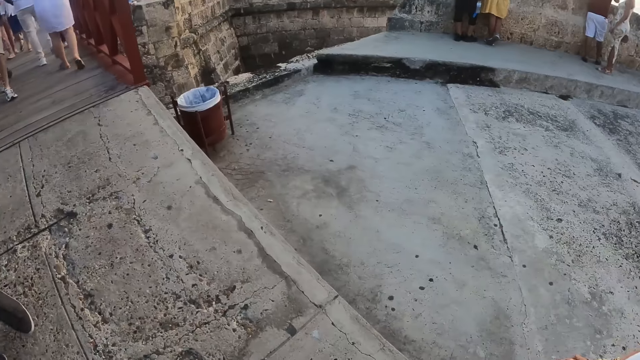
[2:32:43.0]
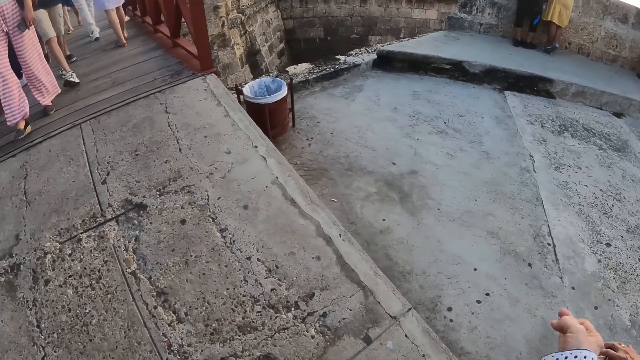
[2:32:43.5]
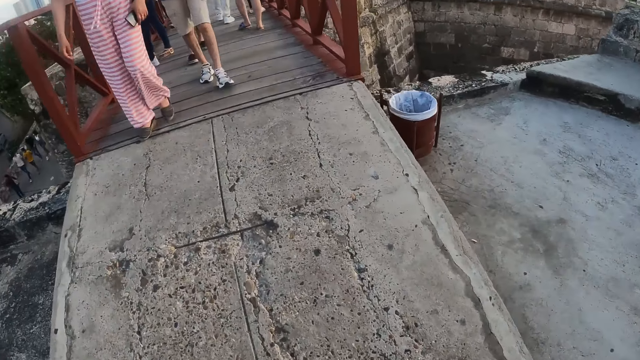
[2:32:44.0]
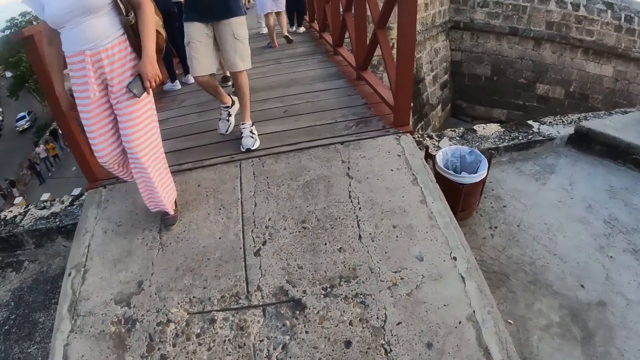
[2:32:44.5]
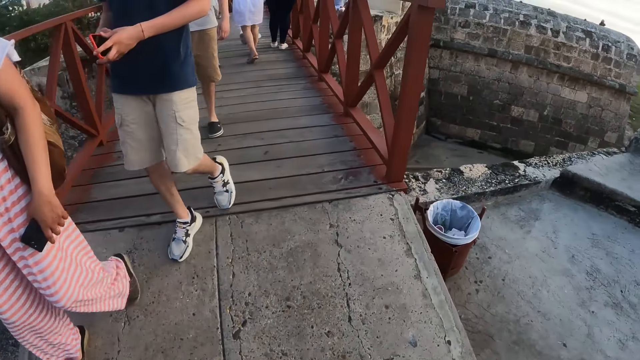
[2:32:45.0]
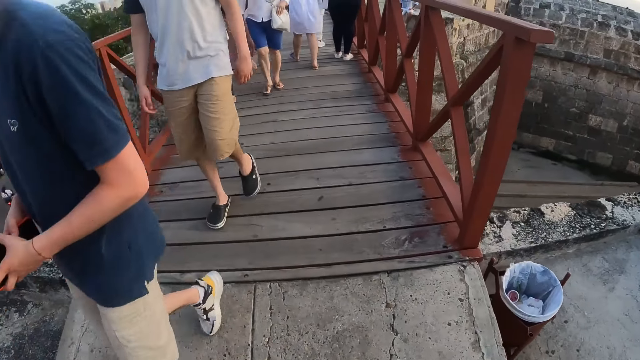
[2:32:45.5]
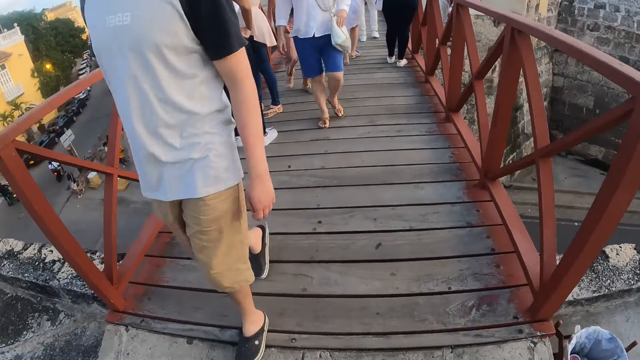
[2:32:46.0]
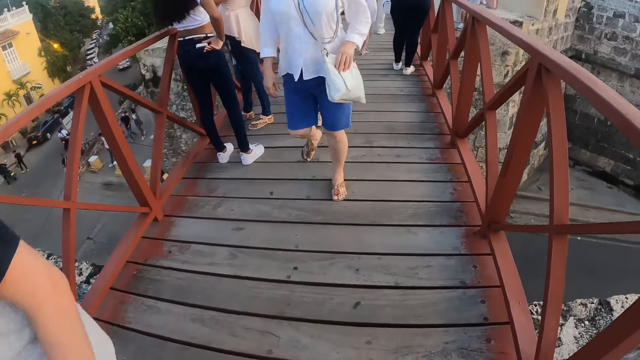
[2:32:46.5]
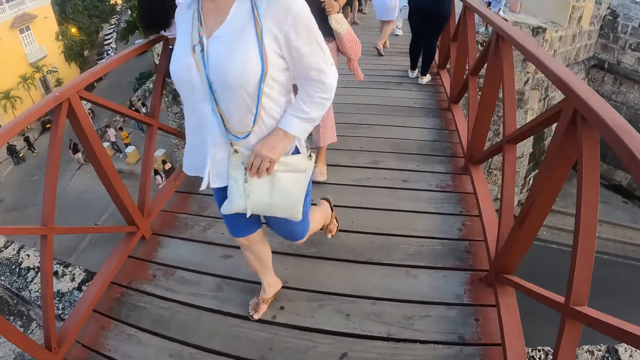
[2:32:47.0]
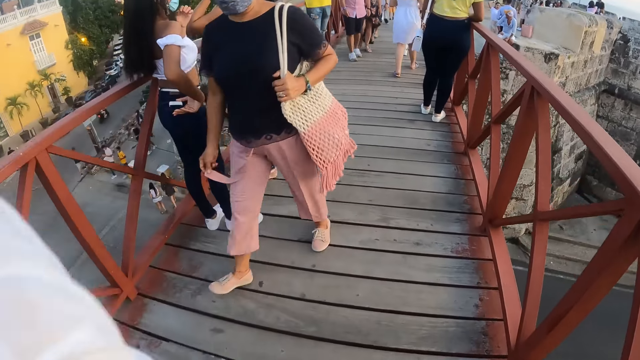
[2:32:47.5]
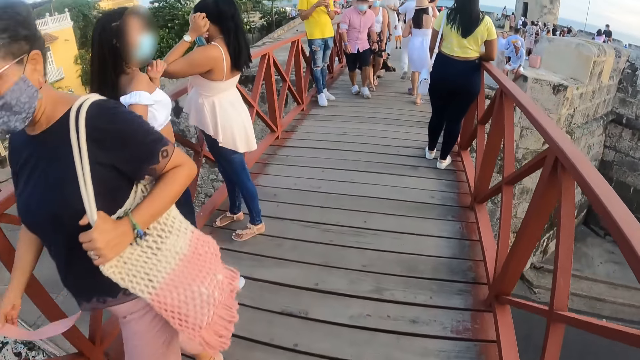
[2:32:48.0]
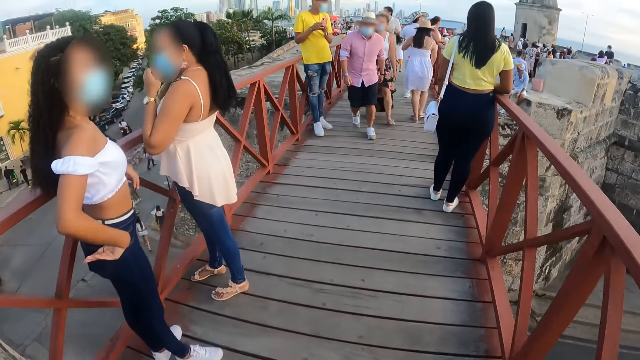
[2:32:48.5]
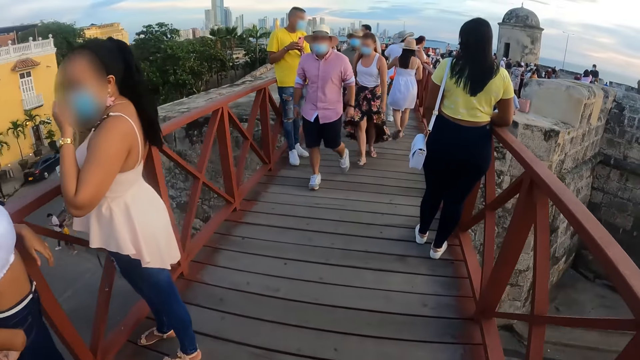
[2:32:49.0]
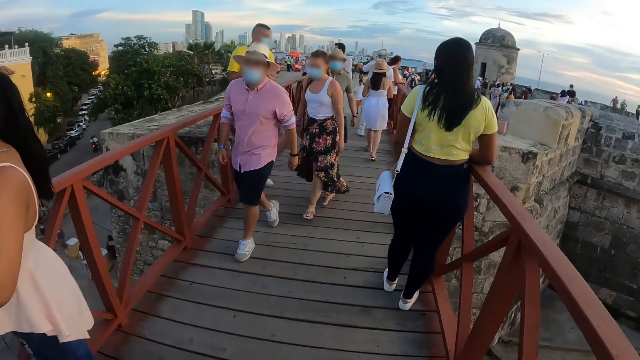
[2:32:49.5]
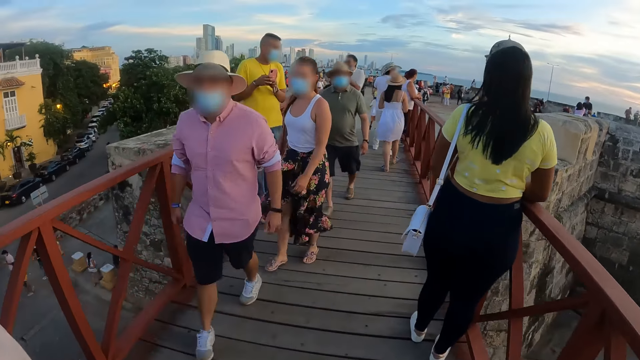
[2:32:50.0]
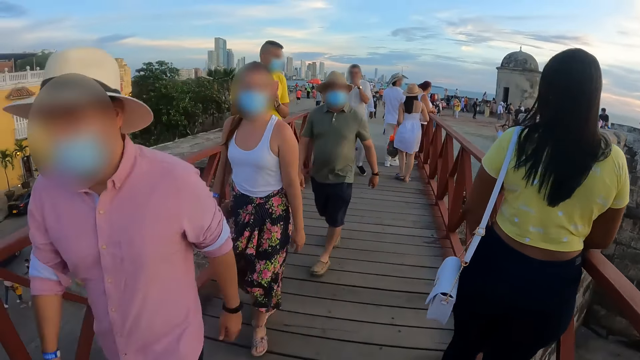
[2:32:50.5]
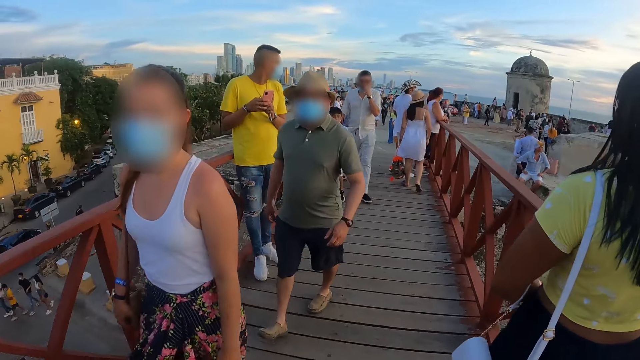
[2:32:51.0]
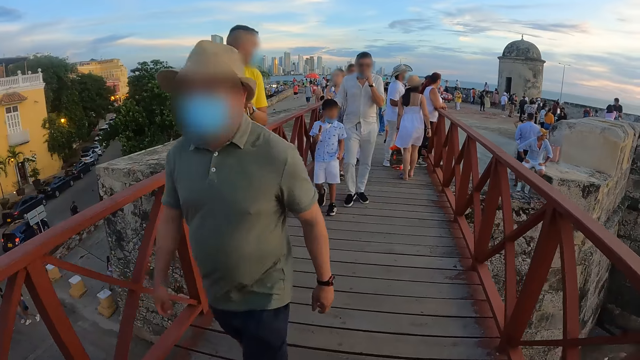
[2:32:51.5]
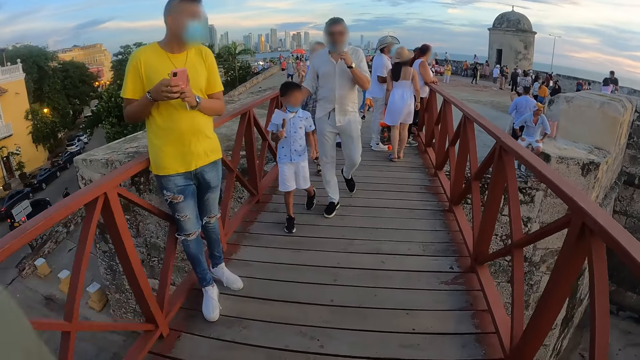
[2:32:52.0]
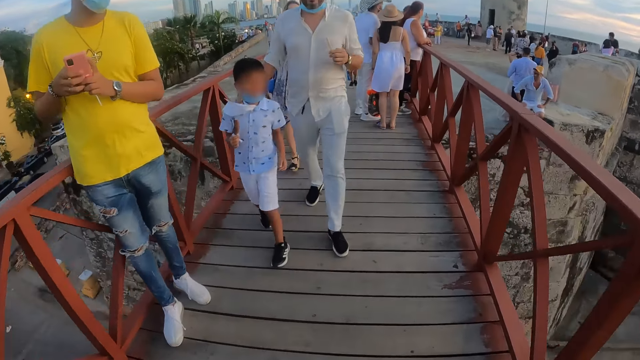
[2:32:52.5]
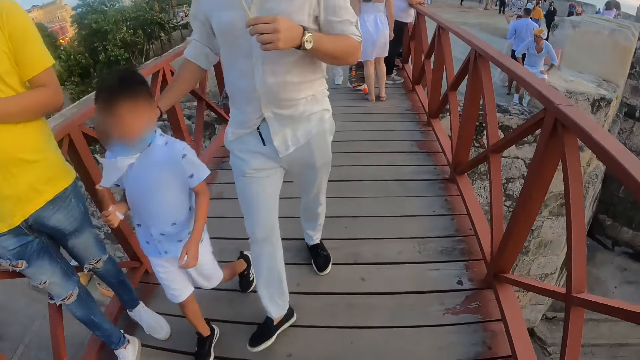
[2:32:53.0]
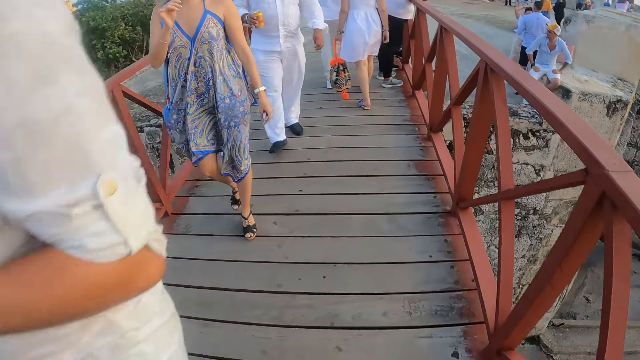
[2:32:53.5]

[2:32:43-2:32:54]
A woman interacts with the camera wearer. Another woman holds a mobile phone. A man carries a mobile phone. The camera wearer interacts with people. They walk on a bridge. Another woman carries a bag.

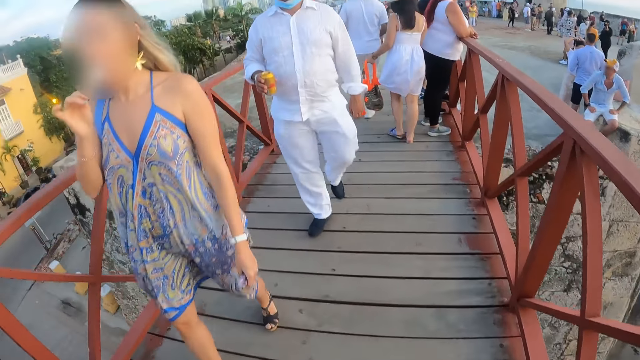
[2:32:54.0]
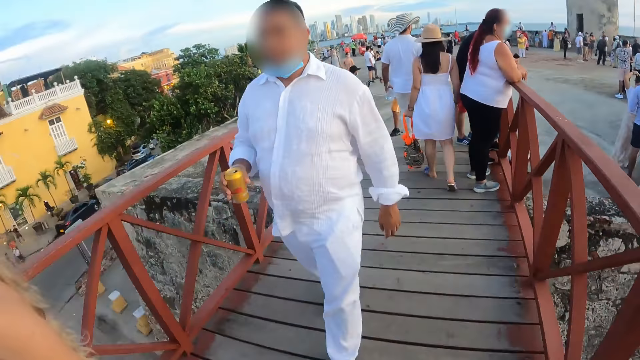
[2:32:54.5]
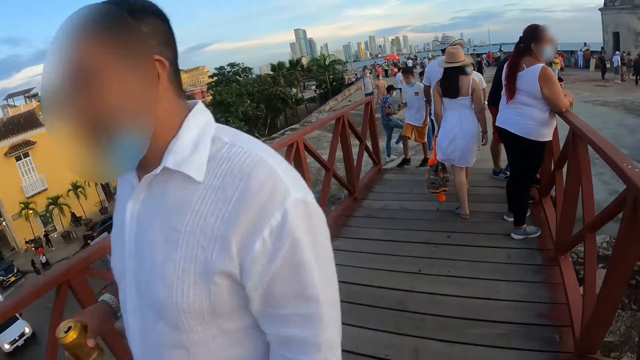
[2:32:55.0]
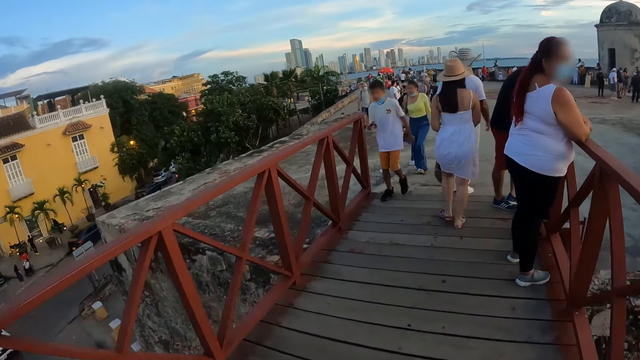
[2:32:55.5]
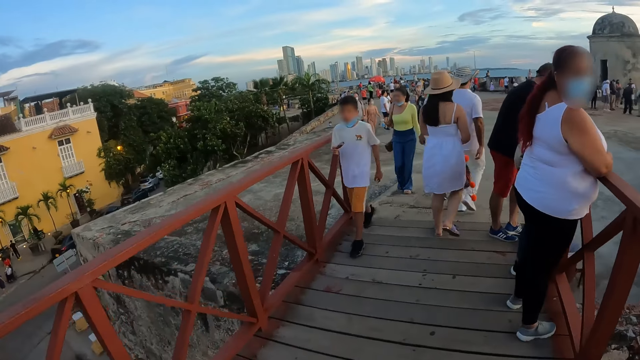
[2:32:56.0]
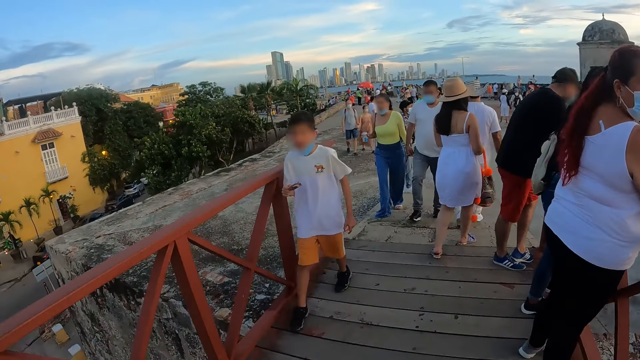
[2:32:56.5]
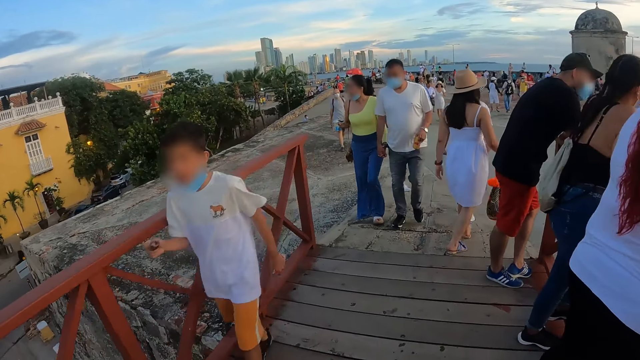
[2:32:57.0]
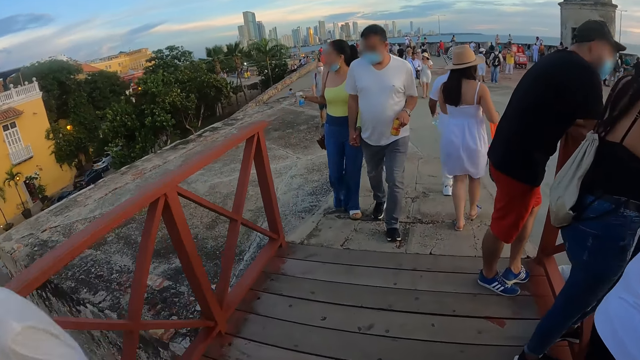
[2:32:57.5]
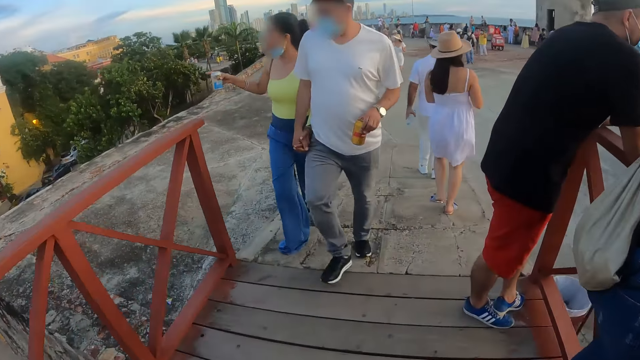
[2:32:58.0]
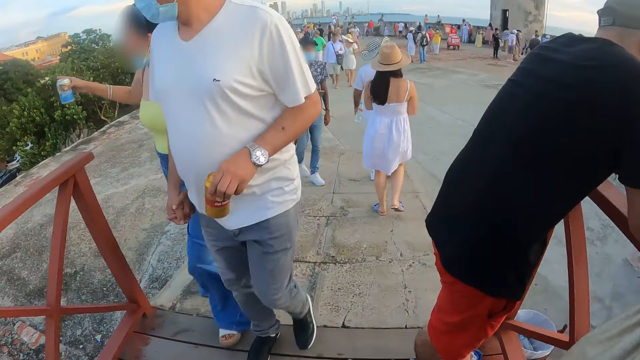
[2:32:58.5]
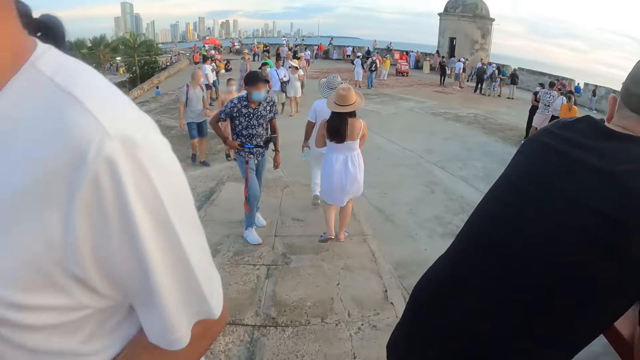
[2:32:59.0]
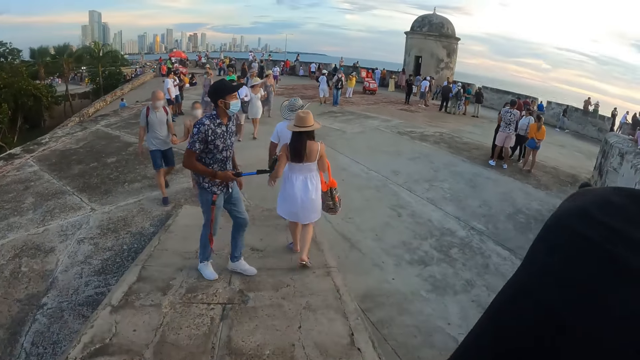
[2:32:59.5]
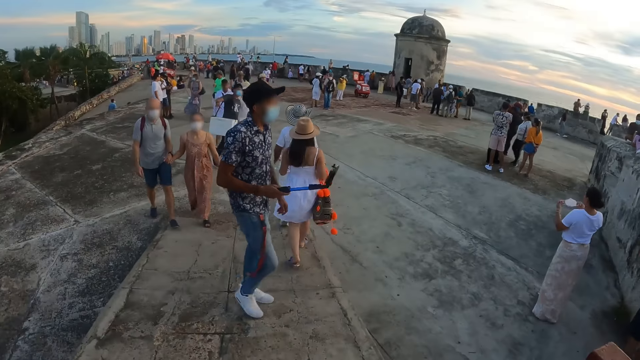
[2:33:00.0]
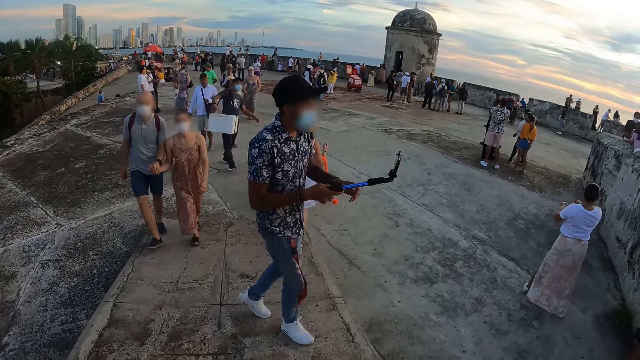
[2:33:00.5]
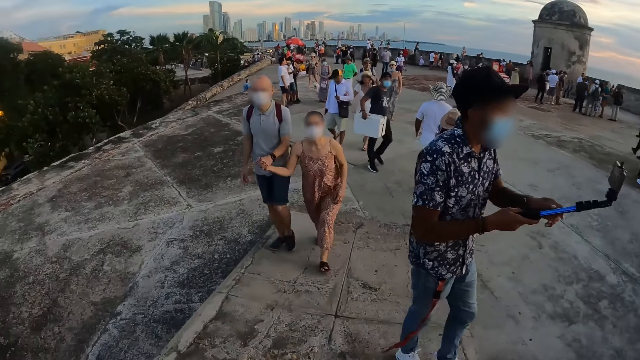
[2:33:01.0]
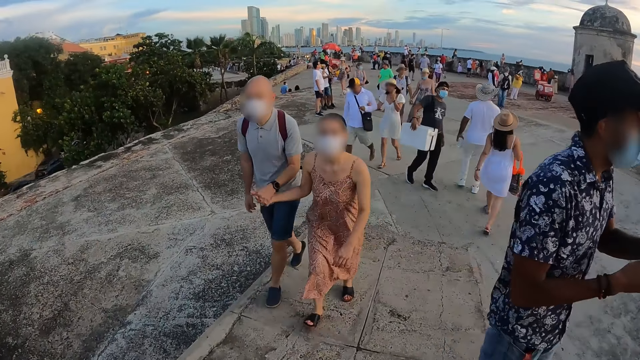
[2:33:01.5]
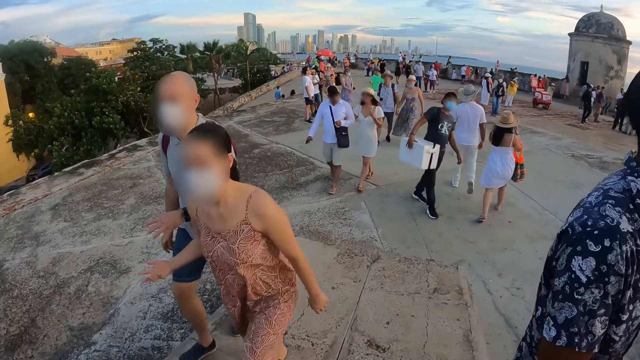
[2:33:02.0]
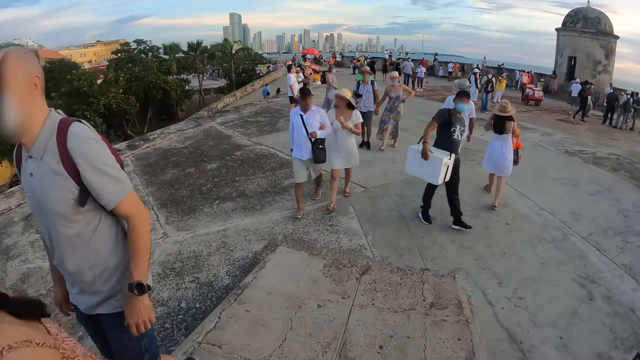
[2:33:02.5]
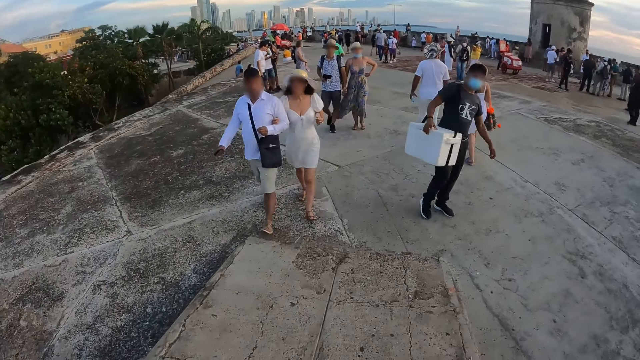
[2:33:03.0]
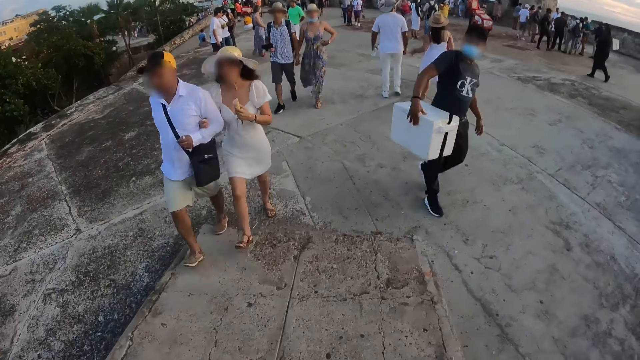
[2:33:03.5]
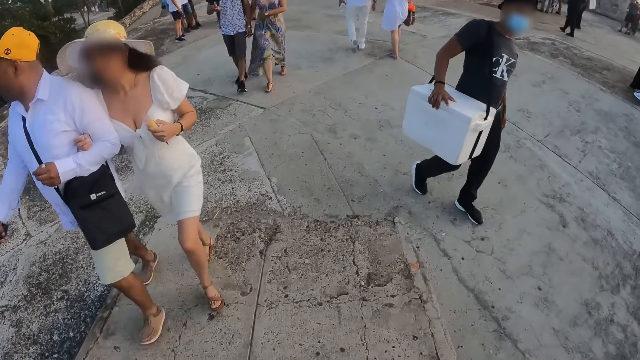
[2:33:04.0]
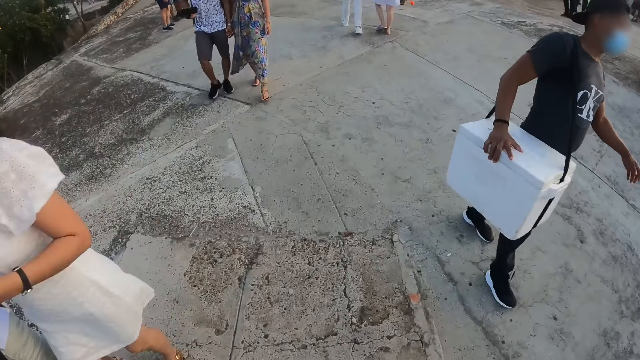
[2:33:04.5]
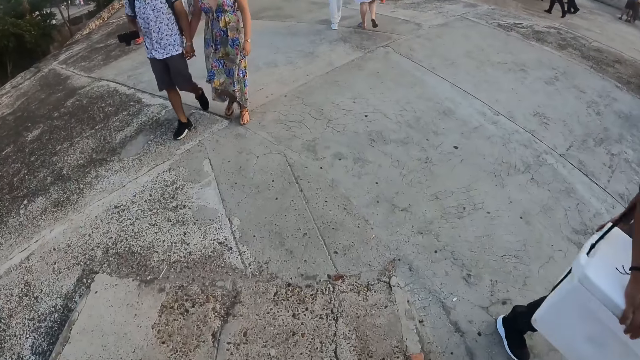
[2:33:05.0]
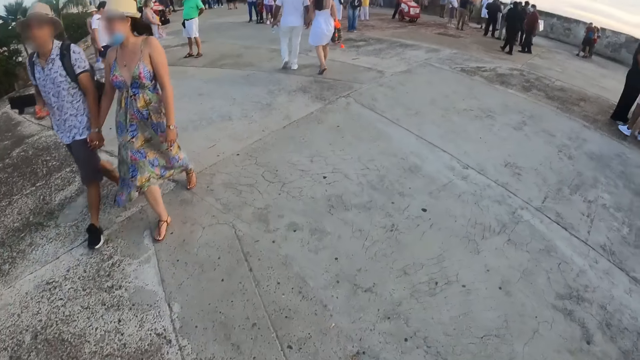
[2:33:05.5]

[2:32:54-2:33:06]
A man holds a bottle. A boy walks on a bridge. The camera wearer looks around. Another man walks around.
